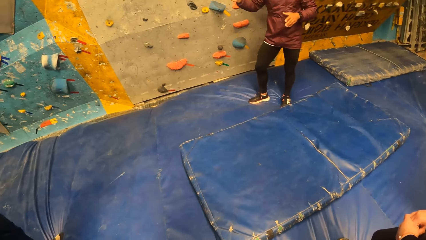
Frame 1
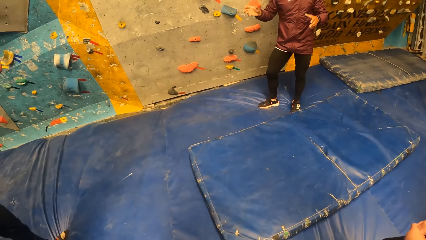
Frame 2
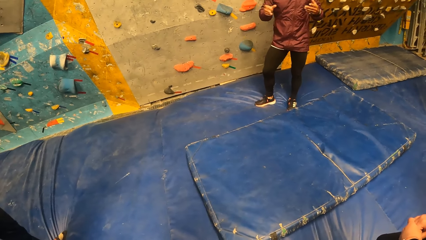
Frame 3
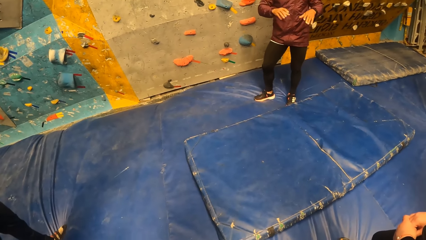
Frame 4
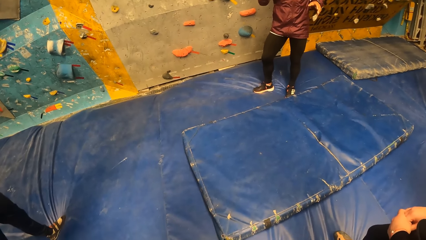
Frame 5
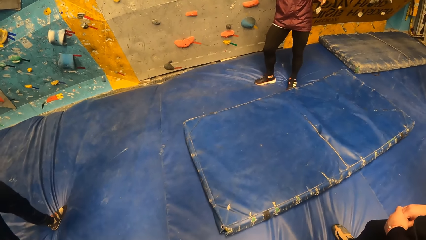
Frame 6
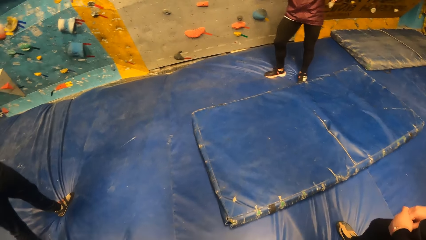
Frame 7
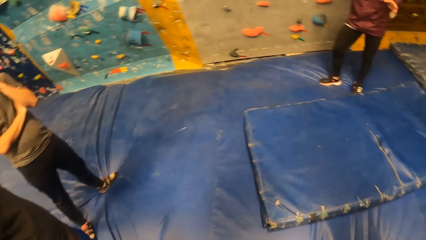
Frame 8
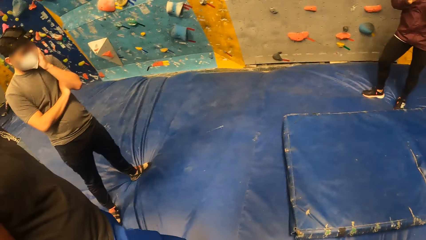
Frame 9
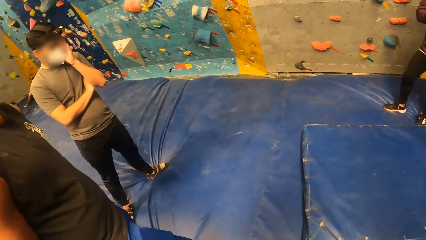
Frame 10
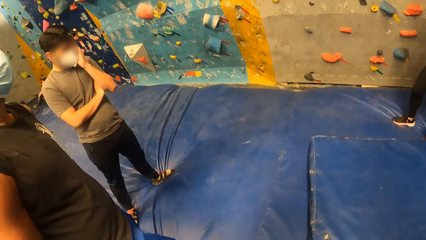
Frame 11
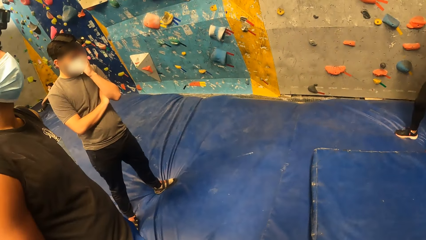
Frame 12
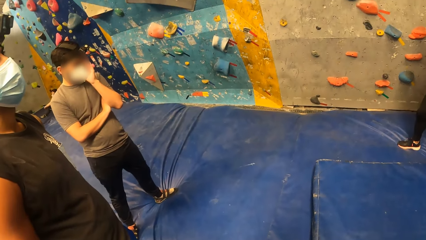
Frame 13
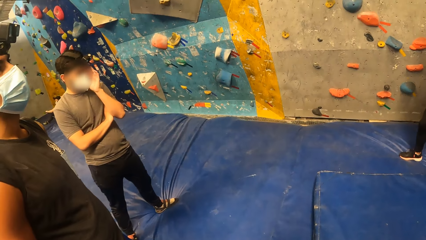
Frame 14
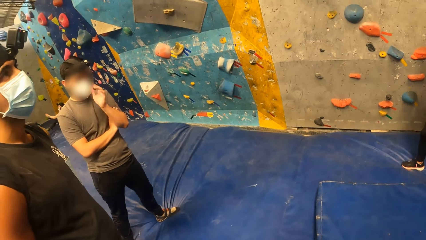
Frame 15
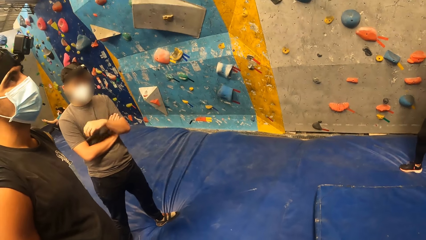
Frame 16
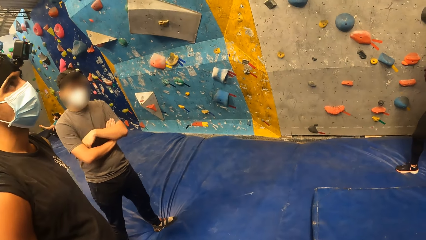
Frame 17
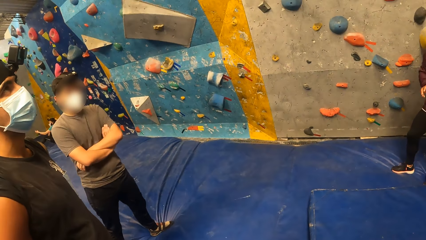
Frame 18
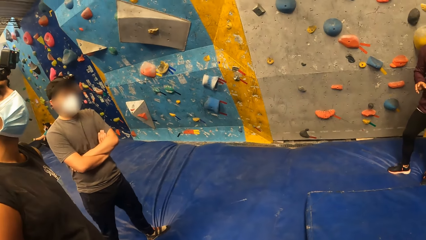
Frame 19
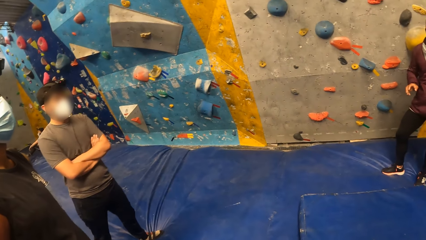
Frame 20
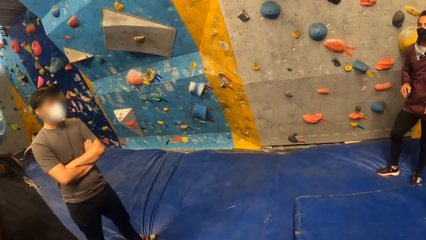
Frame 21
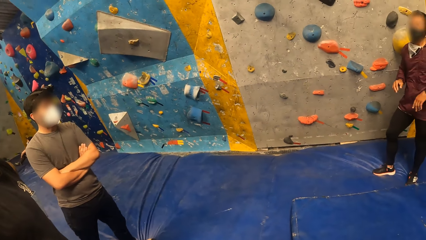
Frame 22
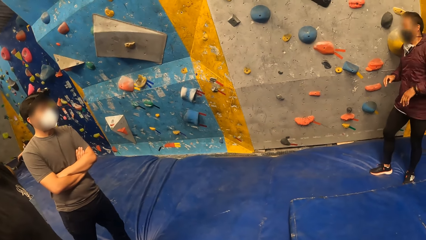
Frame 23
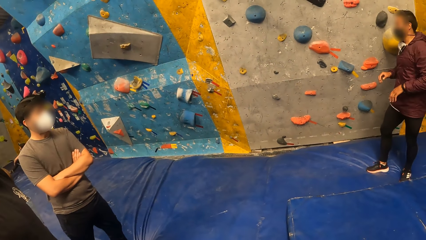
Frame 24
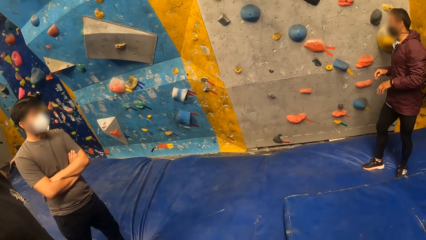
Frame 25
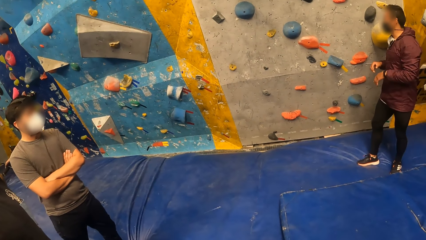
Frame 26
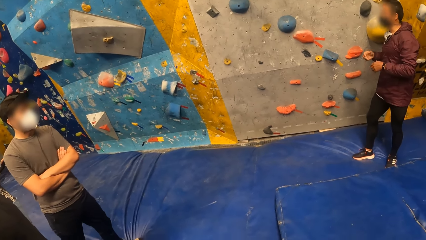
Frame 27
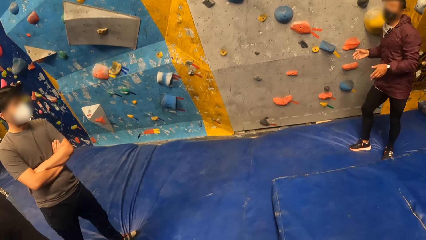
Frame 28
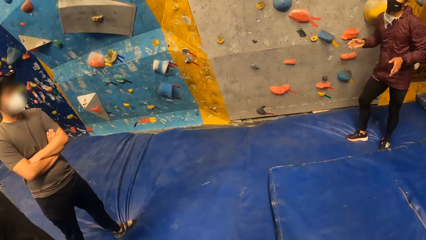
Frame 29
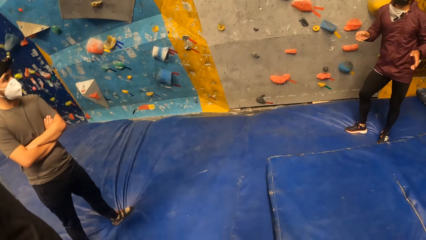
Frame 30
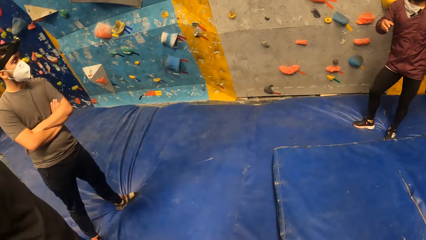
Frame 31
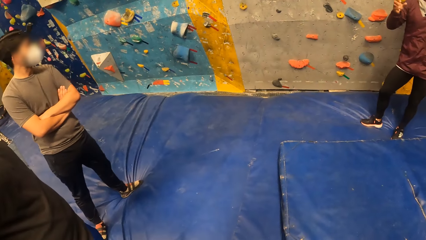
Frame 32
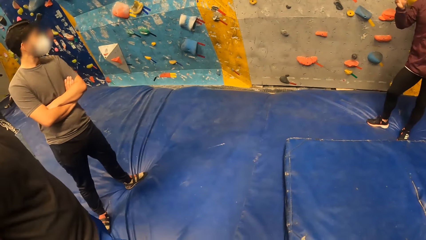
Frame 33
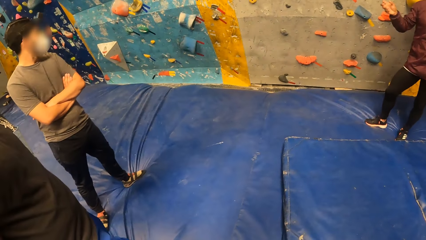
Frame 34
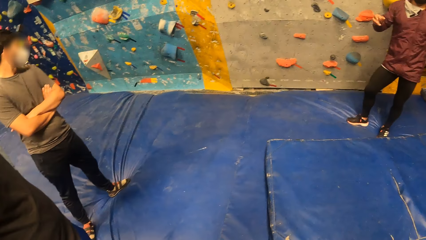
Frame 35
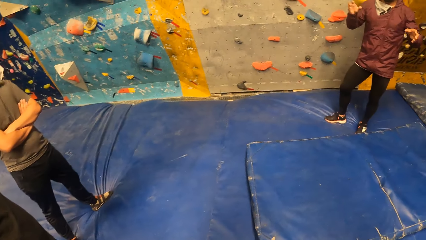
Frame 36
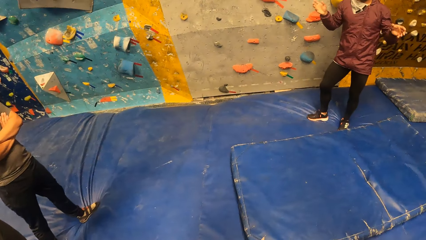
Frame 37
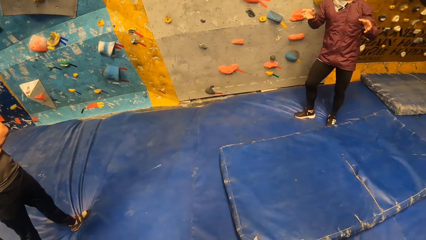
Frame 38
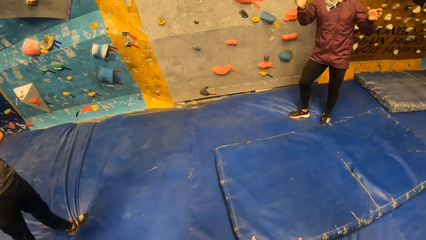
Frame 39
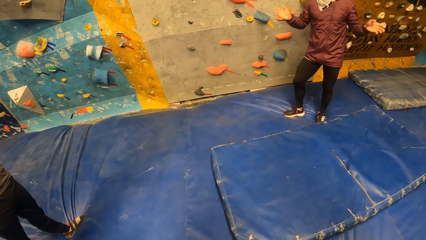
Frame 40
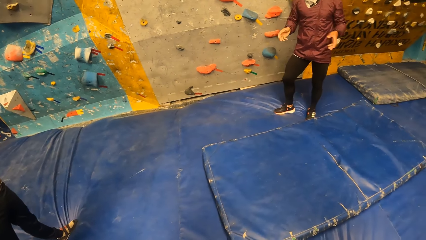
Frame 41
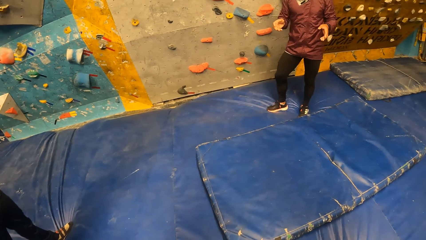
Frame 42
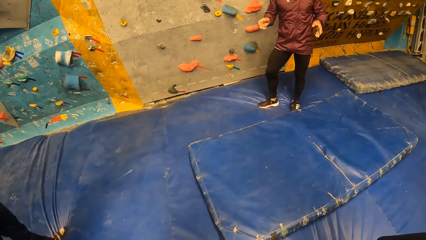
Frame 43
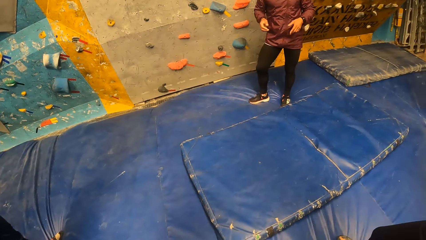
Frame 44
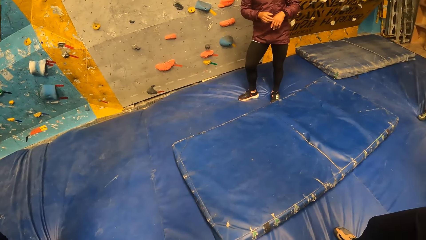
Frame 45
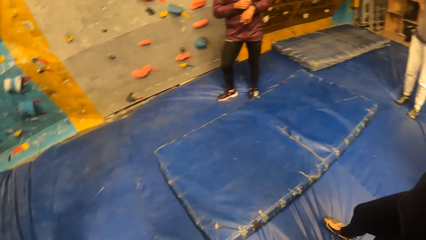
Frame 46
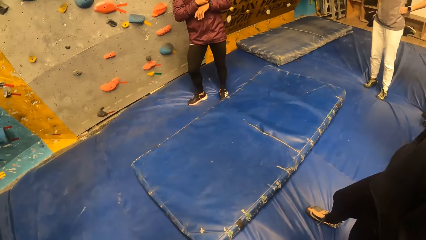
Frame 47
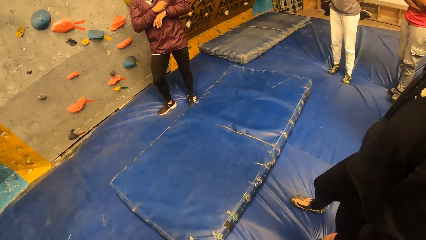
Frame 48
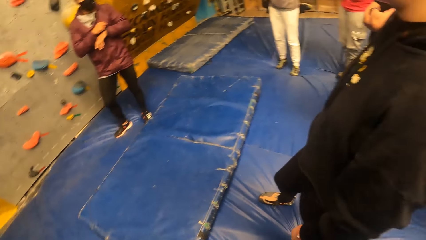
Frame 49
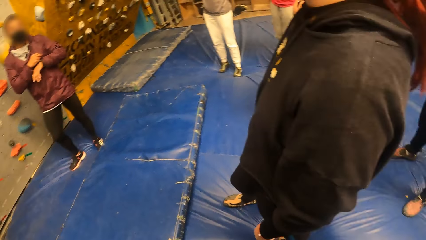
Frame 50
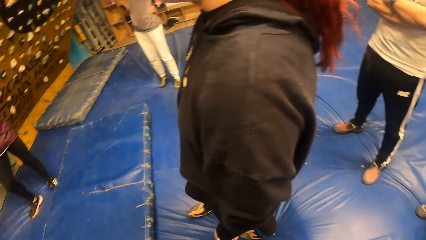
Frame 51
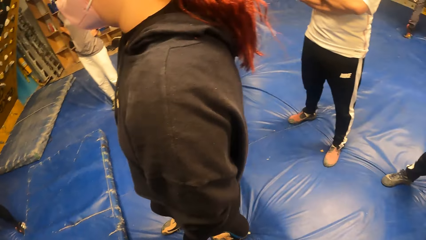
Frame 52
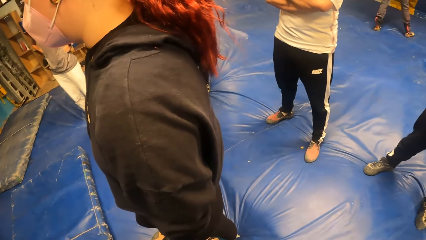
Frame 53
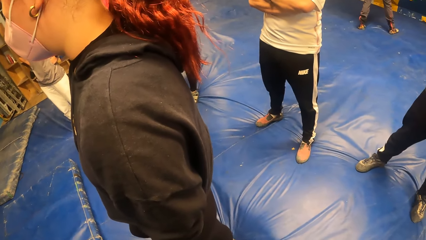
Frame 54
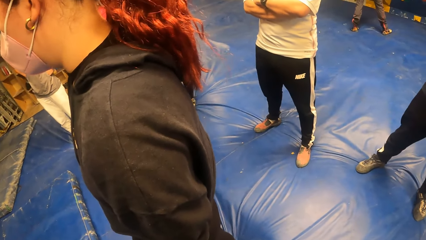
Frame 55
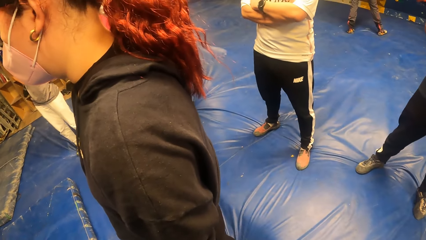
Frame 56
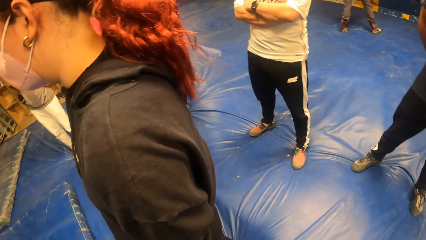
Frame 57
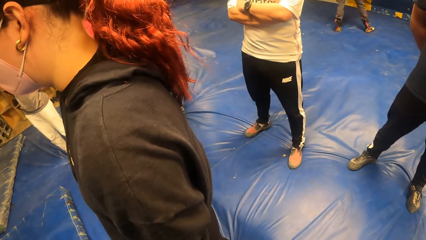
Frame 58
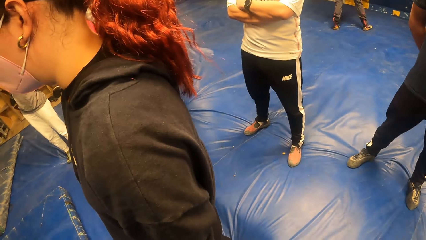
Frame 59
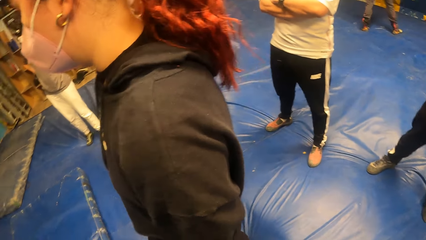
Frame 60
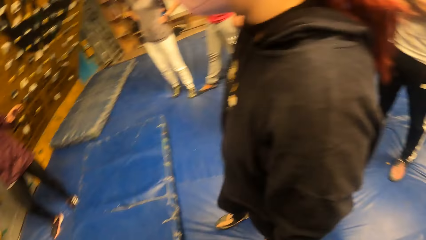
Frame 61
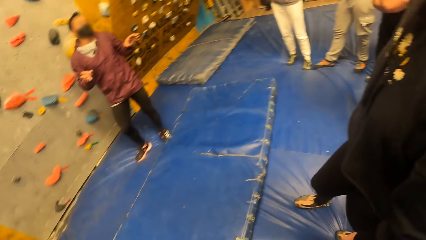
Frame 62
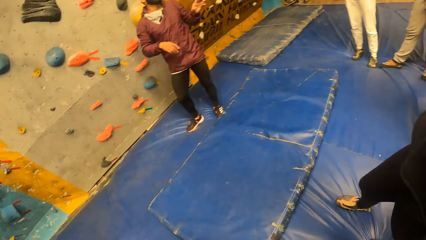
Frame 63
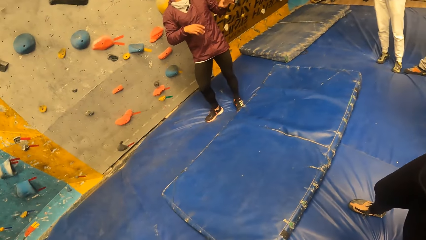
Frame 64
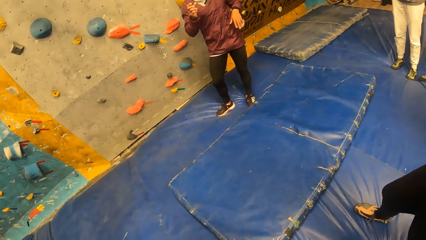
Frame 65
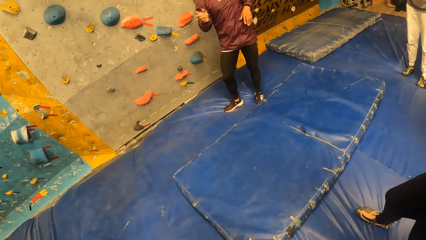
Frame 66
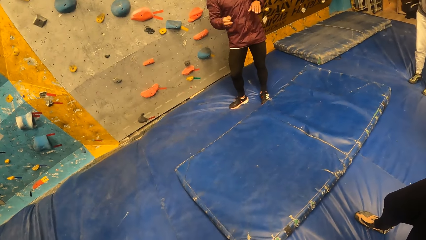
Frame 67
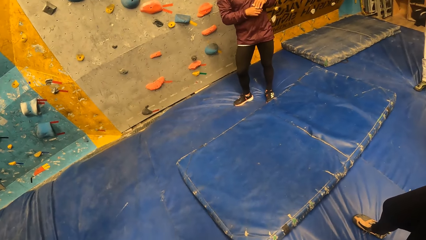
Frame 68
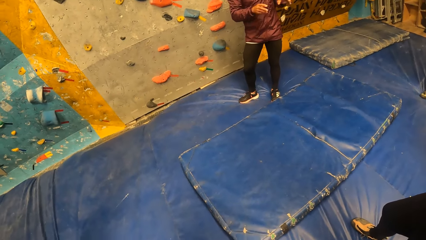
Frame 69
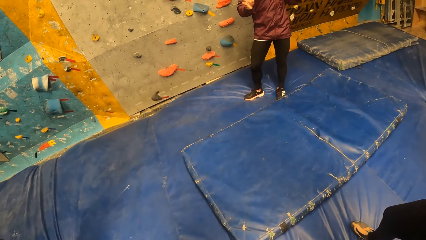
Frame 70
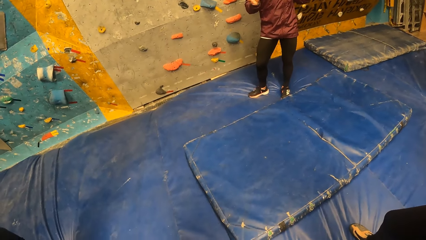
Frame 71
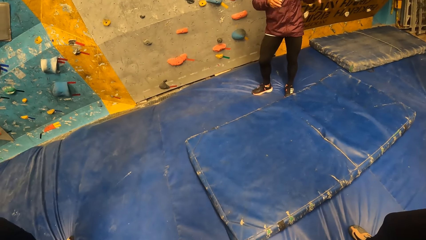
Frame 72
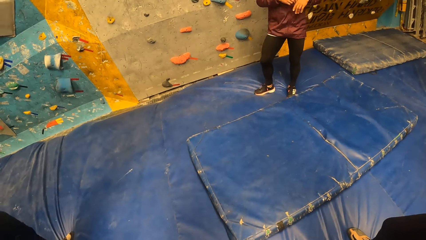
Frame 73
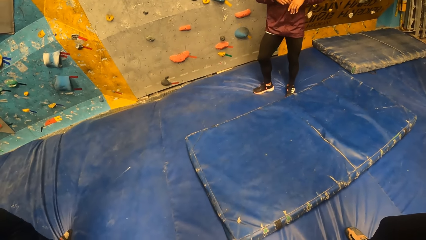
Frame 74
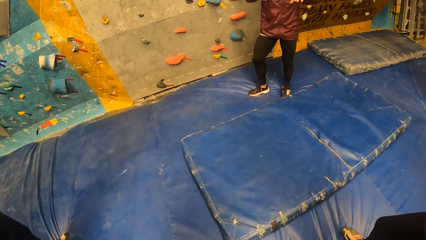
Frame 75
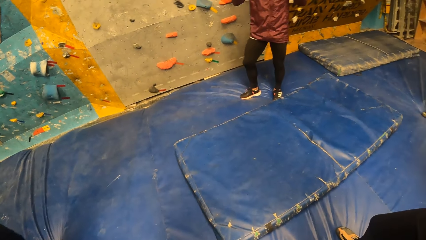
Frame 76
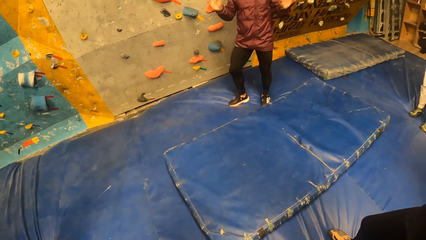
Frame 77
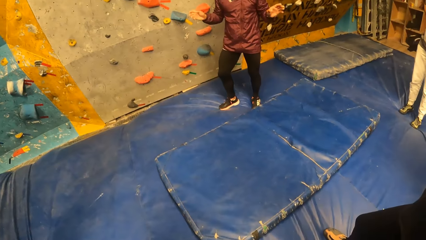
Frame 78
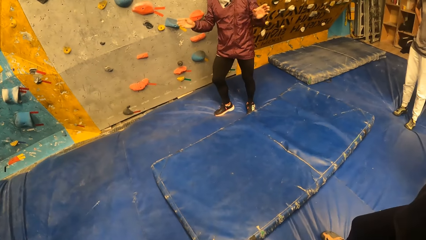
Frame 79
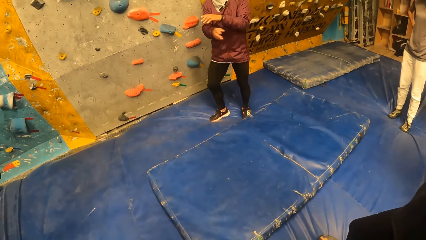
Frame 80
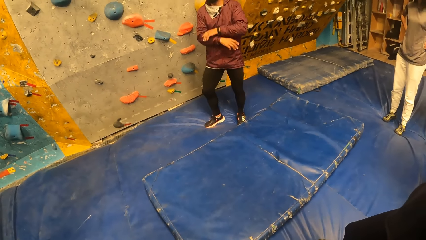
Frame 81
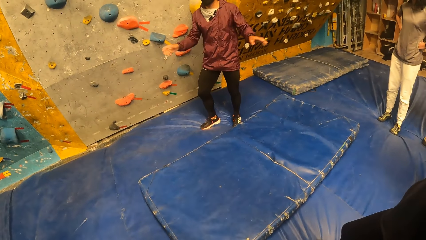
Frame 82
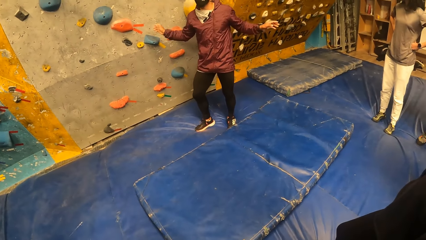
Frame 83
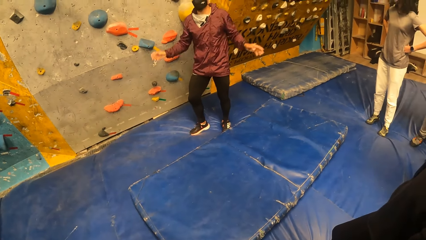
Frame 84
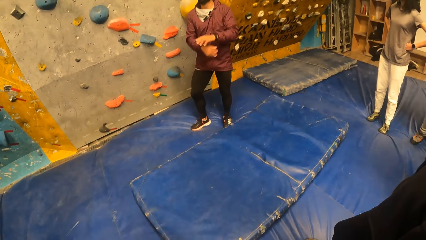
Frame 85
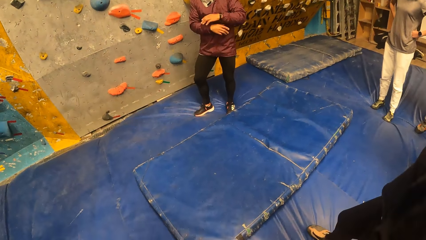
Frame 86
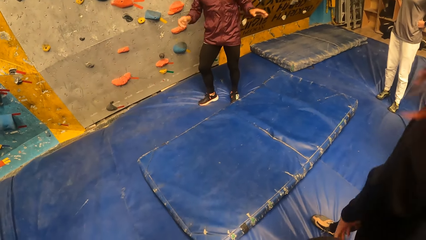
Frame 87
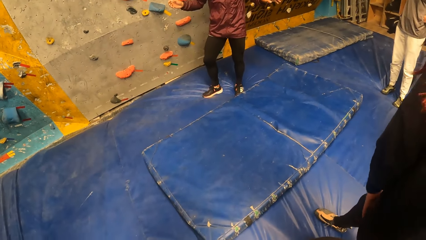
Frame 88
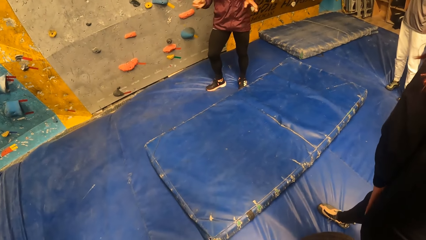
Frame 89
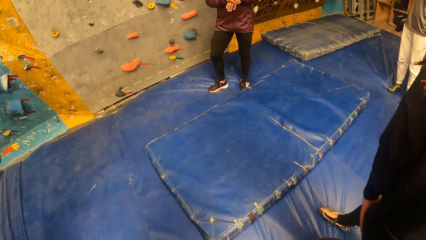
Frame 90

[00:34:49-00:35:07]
A person sways hands. The camera wearer looks around. Another person touches the face. The other person folds hands. The first person converses. The first person sways hands. The camera wearer looks around. The first person sways hands.
